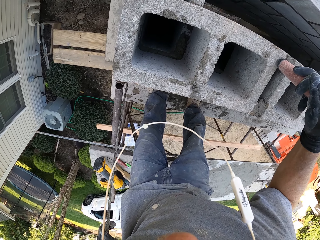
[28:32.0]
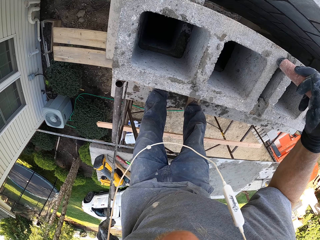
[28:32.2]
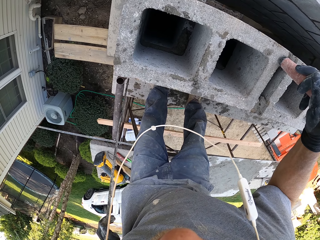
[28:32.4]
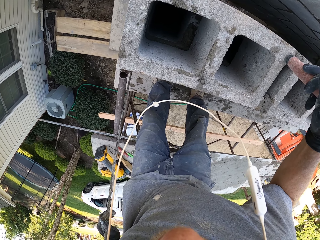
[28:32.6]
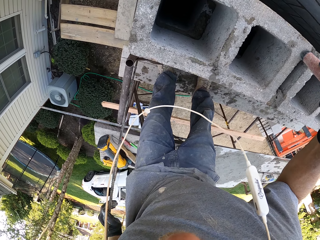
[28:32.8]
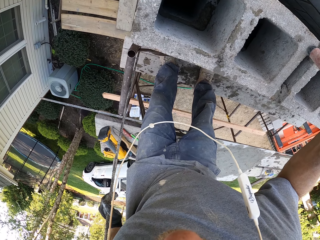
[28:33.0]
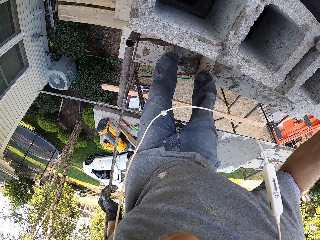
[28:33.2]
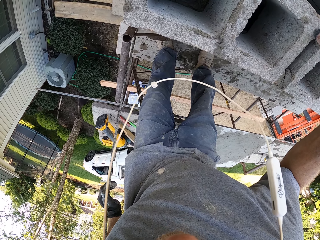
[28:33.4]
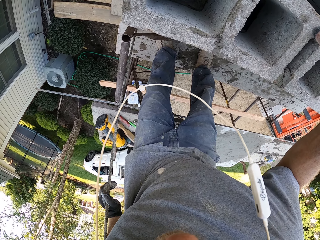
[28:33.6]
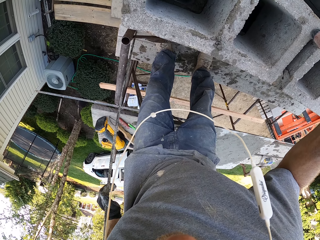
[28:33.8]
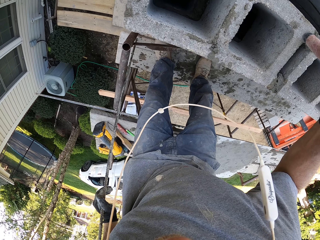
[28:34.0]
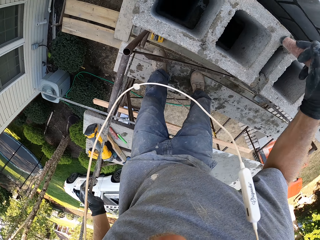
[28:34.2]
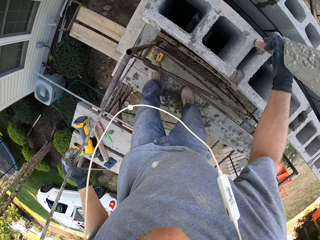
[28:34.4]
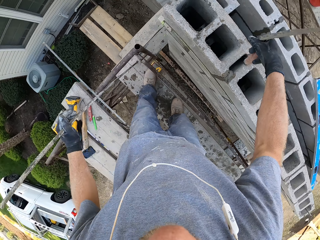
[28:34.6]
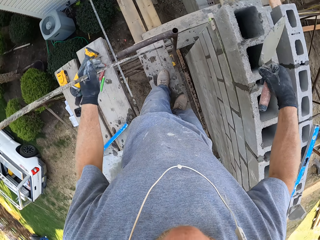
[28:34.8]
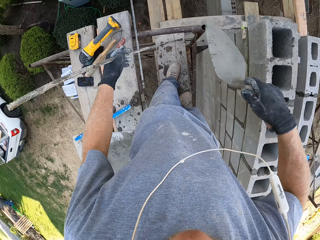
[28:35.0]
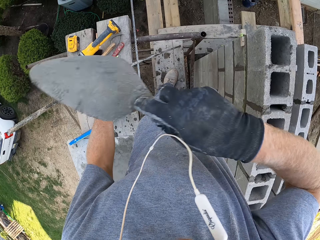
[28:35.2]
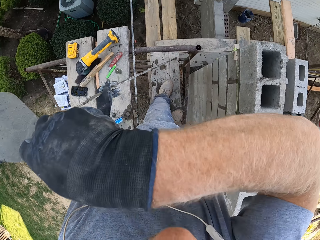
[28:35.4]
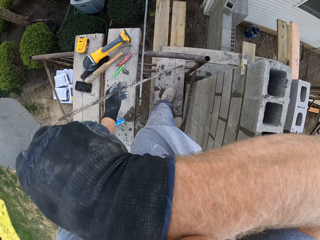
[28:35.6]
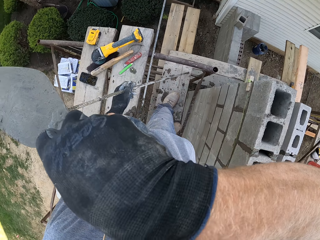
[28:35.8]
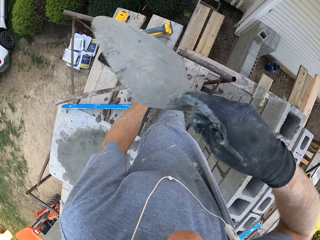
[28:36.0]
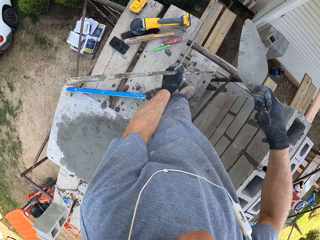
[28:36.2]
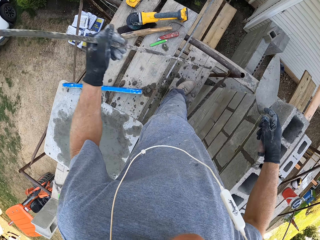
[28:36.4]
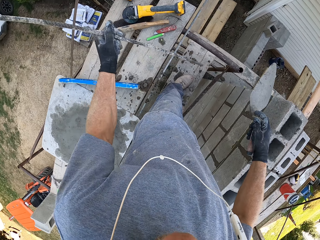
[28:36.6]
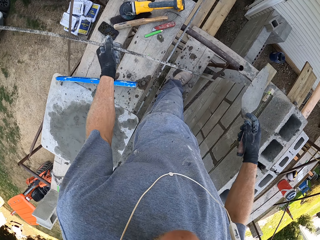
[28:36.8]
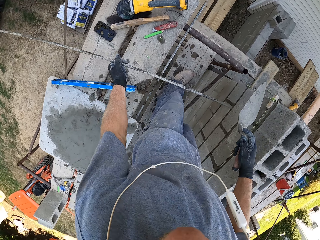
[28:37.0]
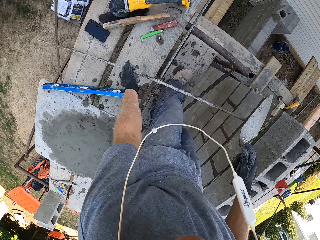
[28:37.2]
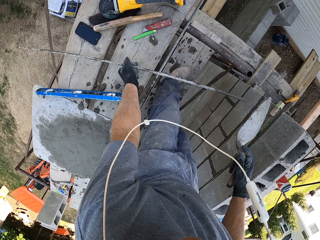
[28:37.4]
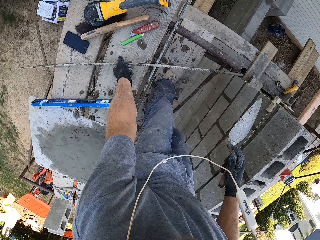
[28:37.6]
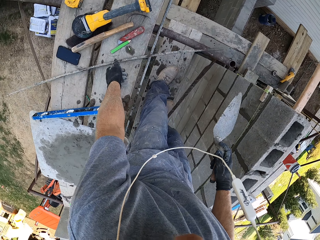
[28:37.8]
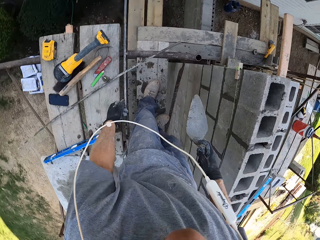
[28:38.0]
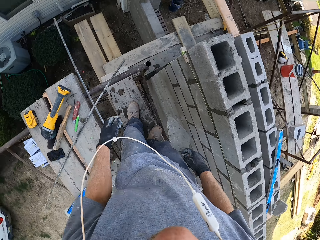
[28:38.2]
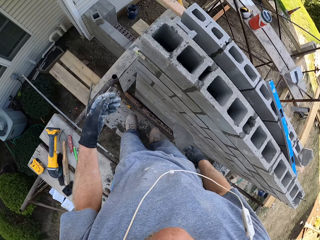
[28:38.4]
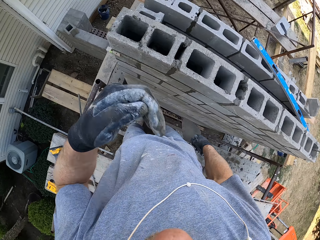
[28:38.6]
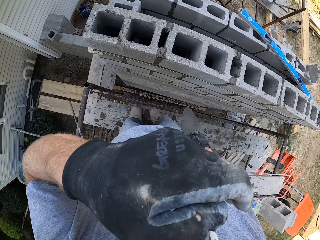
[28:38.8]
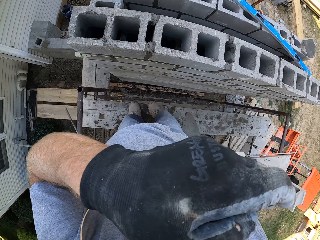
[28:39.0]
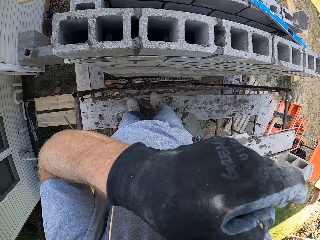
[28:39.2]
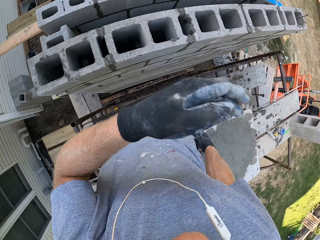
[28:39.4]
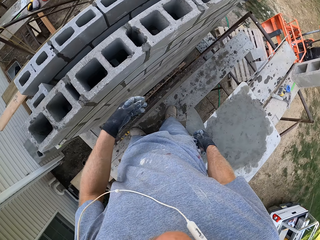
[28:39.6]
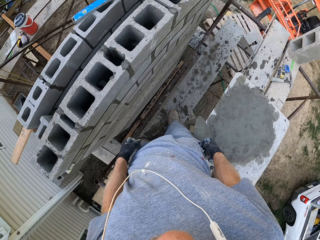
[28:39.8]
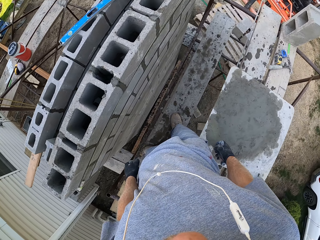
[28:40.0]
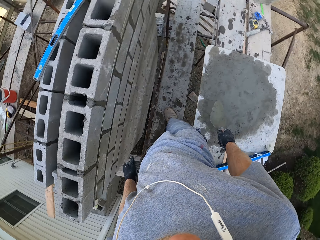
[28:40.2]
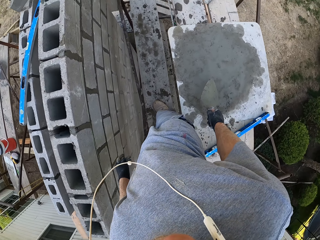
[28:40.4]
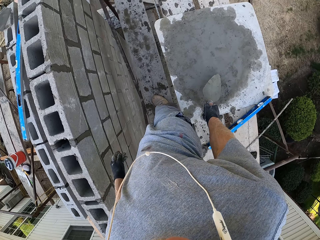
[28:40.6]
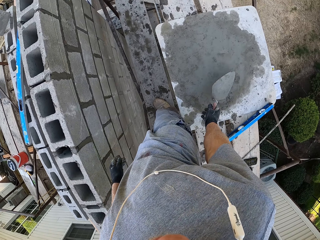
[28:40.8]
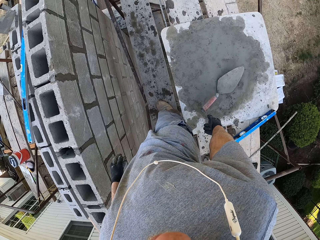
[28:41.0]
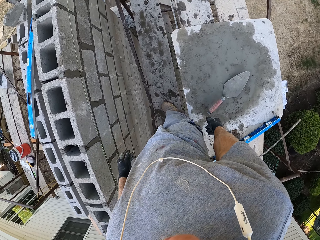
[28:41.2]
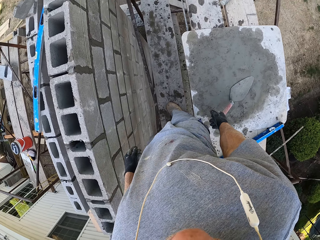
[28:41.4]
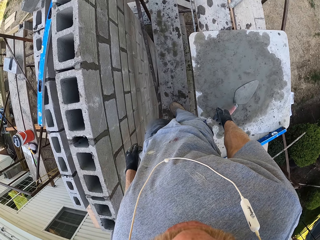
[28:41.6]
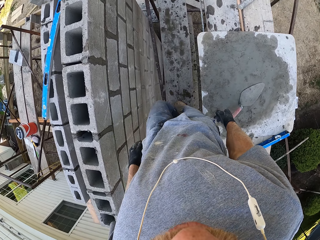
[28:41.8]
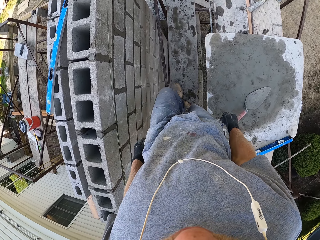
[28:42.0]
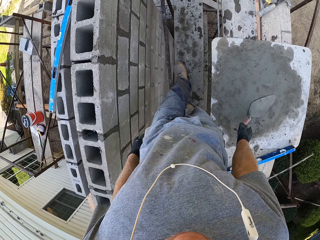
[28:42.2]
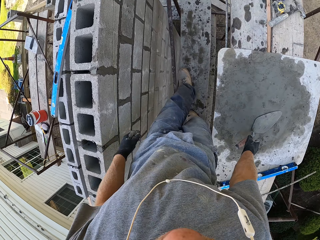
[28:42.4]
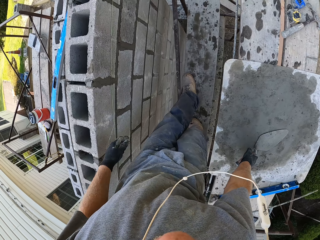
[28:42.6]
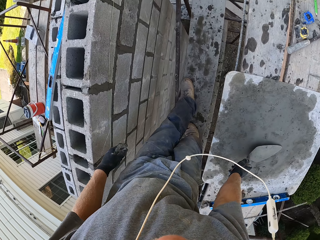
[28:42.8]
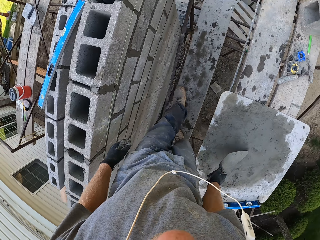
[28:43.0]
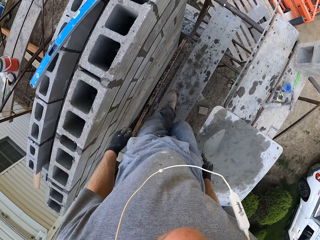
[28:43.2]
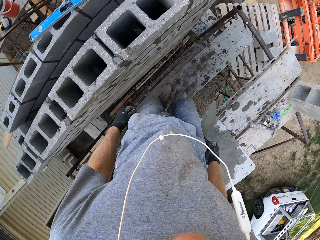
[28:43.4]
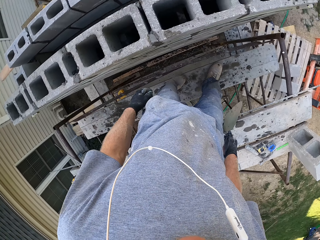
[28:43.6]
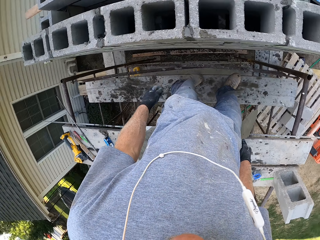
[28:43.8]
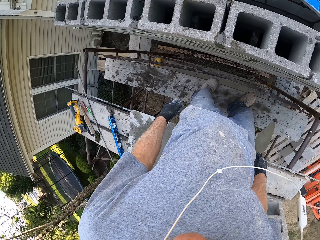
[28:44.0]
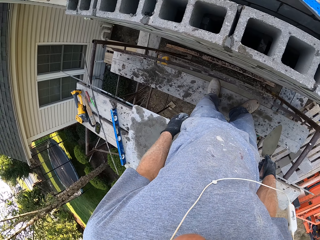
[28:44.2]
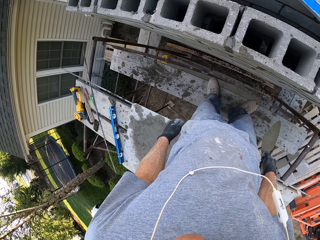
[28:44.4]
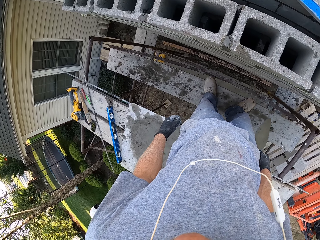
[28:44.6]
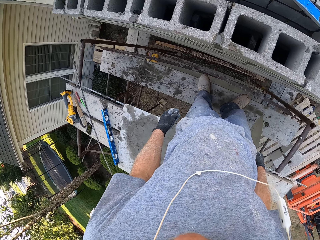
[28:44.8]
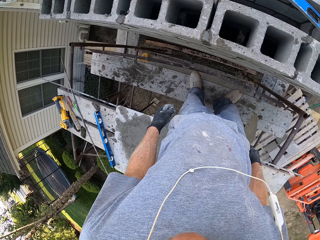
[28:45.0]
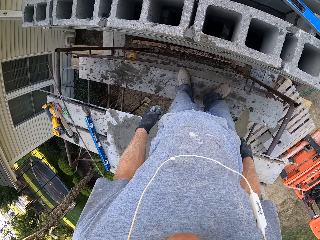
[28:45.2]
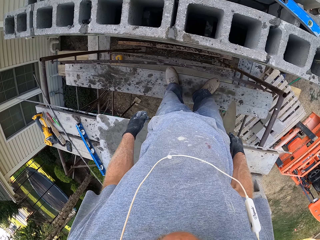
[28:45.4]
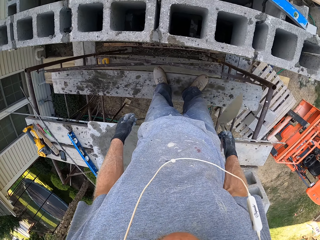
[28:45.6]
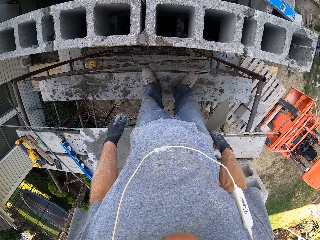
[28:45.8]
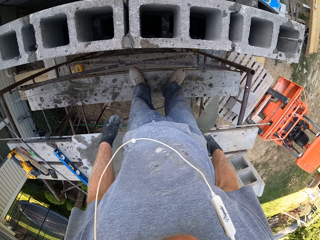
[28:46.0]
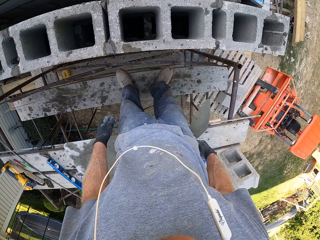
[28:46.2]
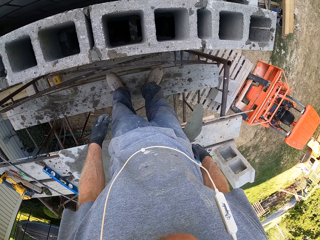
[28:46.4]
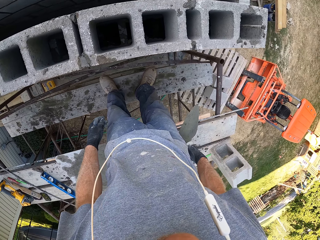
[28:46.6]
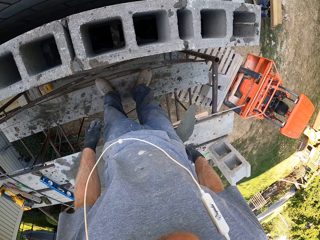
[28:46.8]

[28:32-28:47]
The camera wearer looks inside the brick. He wipes his nose. He holds the rod. He drops the rod on the wood. He wipes his nose again. He places the trowel on the board. He picks up the masonry trowel. He looks around the building.

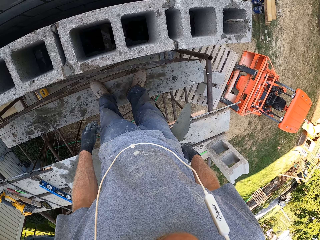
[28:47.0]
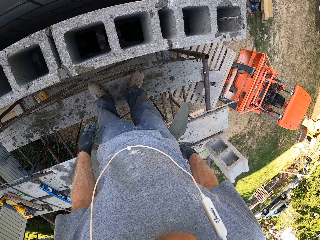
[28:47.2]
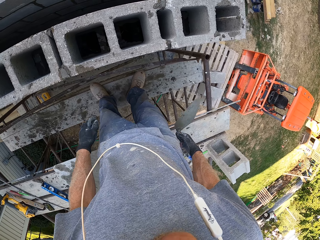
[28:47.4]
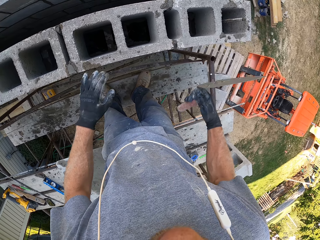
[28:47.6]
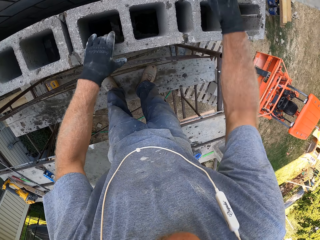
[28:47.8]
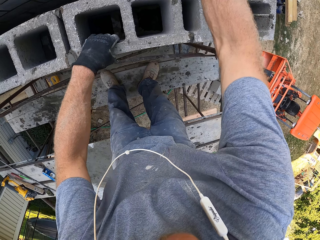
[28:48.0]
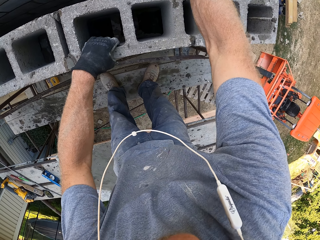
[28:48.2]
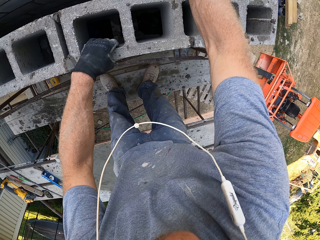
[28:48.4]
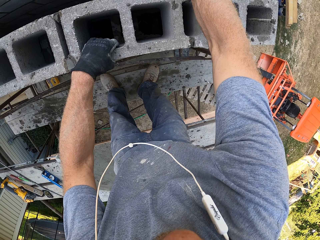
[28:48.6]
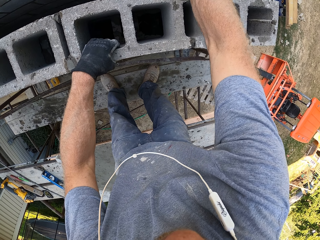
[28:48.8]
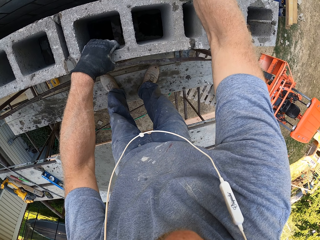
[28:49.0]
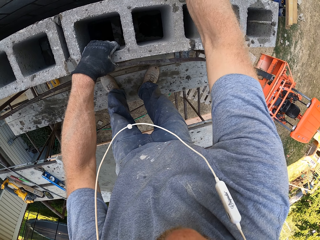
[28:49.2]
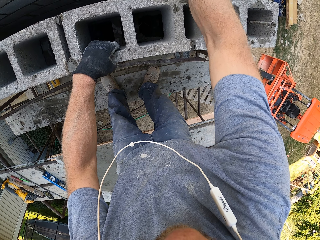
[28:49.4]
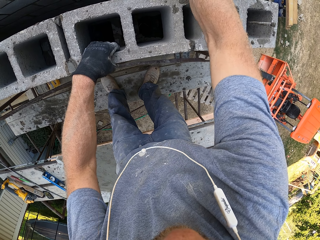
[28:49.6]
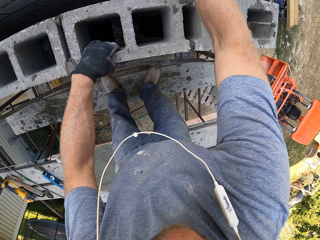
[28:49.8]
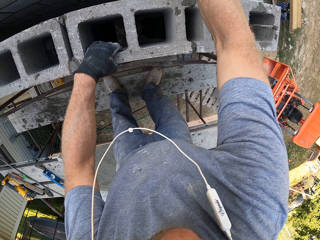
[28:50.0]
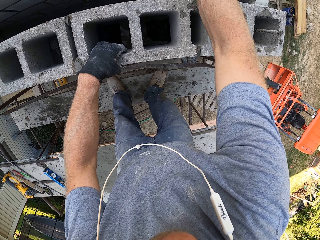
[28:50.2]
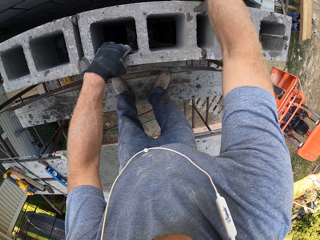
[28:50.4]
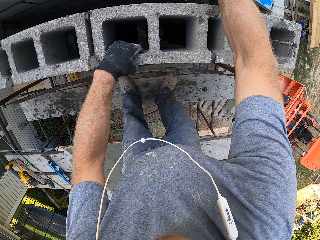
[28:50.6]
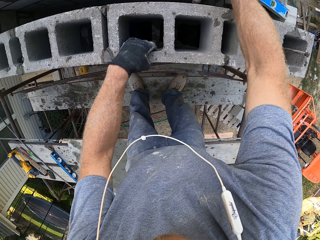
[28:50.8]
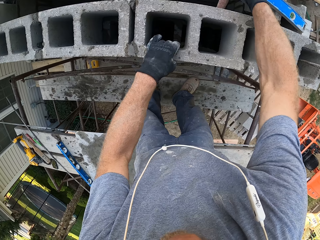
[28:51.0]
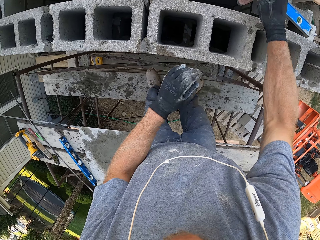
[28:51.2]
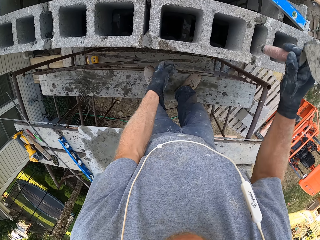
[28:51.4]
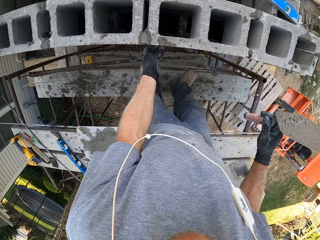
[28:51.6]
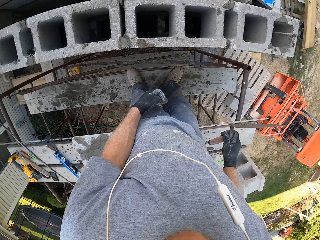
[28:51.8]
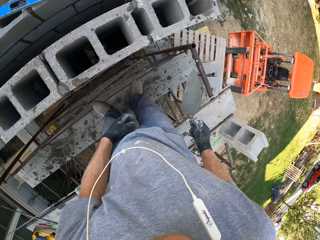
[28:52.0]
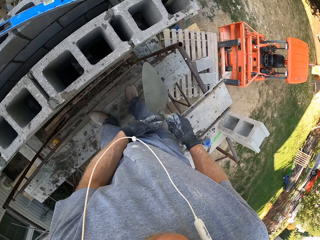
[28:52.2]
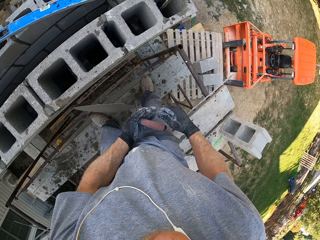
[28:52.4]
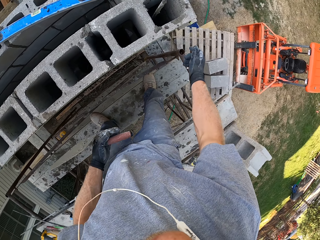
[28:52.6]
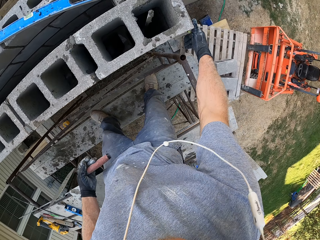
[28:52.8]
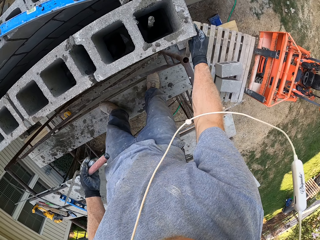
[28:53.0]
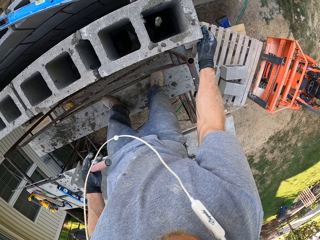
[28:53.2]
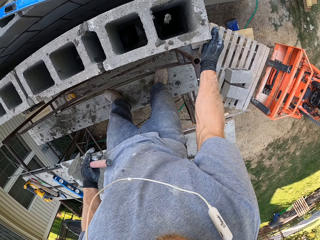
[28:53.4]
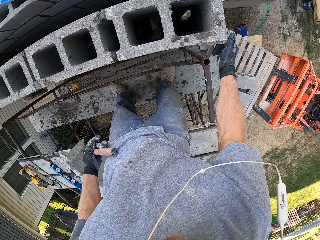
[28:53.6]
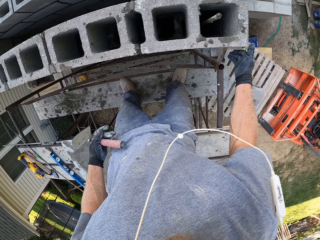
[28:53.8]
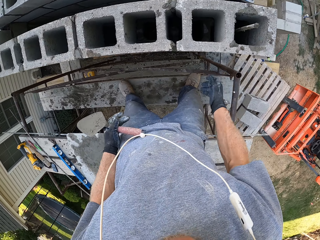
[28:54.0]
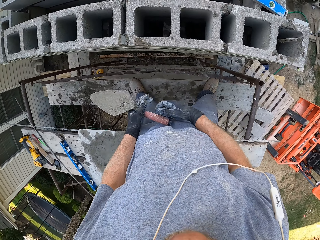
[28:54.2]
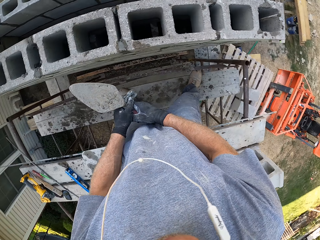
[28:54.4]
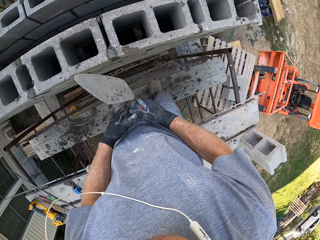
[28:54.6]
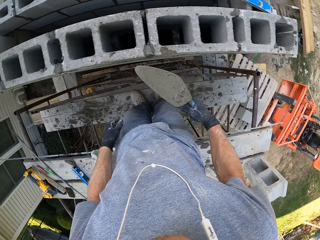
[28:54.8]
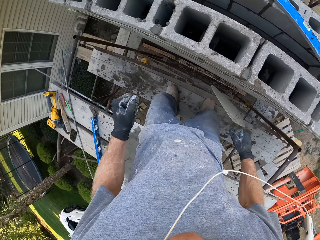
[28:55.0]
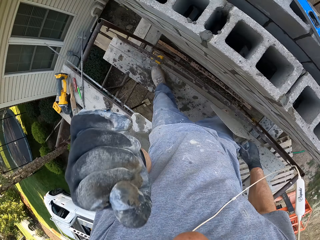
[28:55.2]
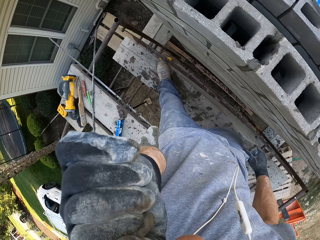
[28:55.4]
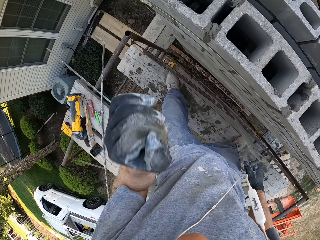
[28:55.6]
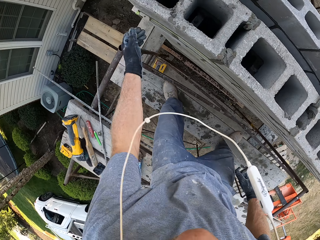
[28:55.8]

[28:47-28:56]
The camera wearer holds the stone brick. They hit the brick. They hold the brick.
